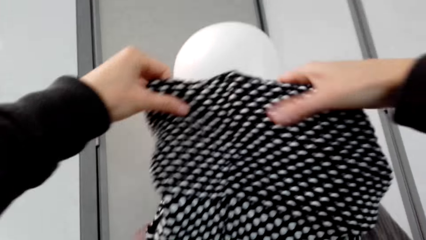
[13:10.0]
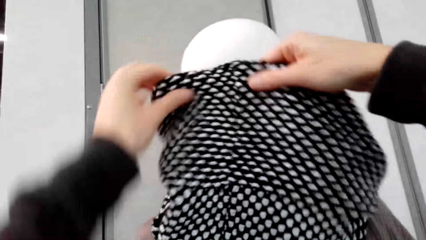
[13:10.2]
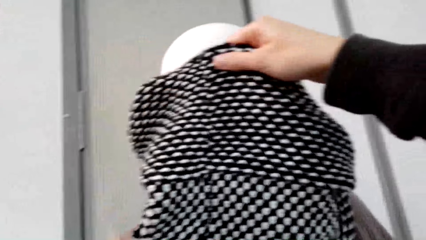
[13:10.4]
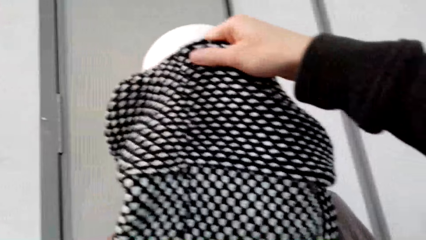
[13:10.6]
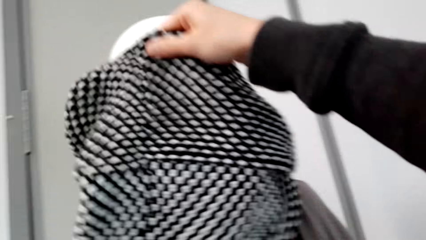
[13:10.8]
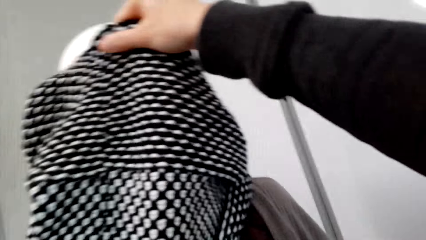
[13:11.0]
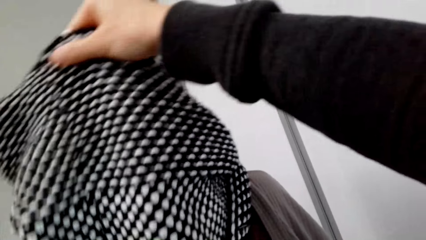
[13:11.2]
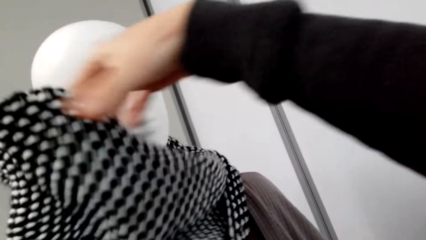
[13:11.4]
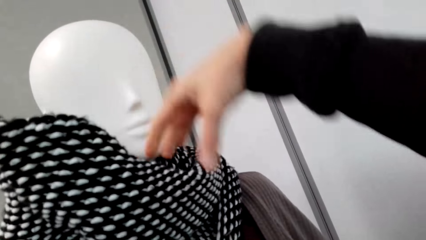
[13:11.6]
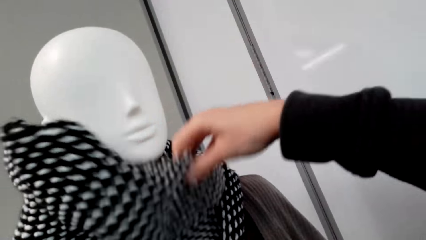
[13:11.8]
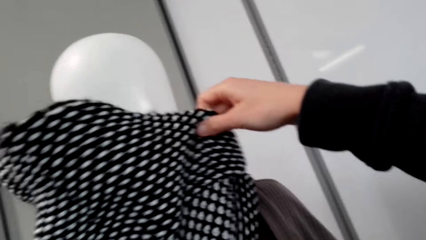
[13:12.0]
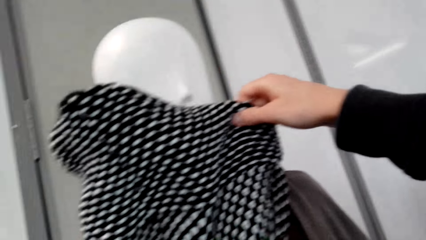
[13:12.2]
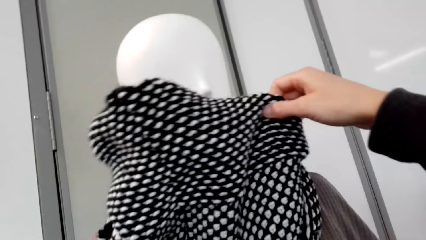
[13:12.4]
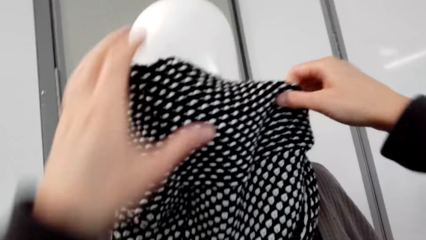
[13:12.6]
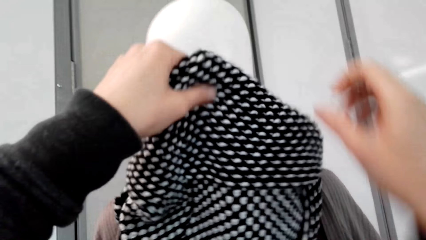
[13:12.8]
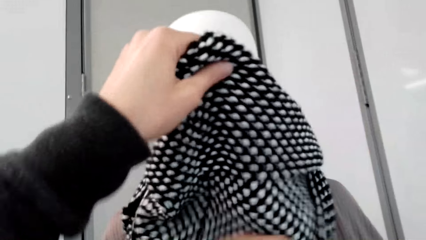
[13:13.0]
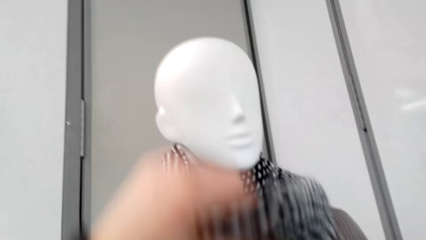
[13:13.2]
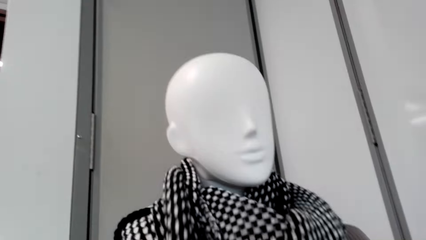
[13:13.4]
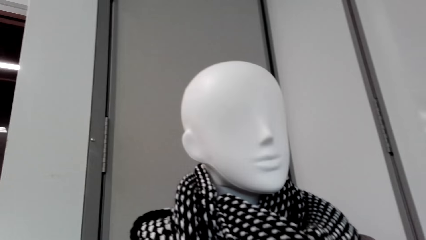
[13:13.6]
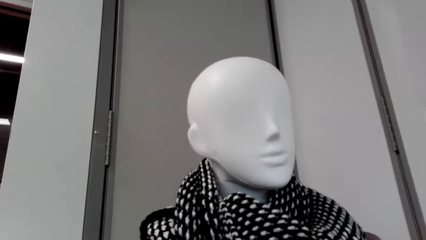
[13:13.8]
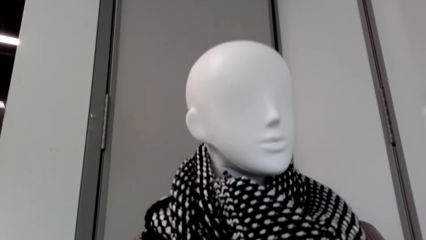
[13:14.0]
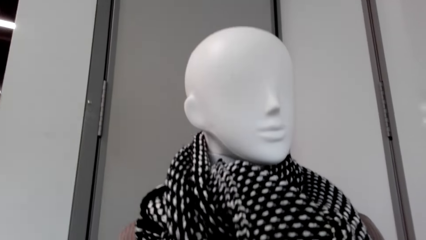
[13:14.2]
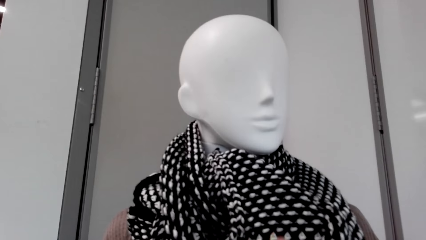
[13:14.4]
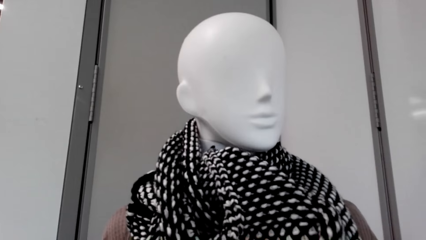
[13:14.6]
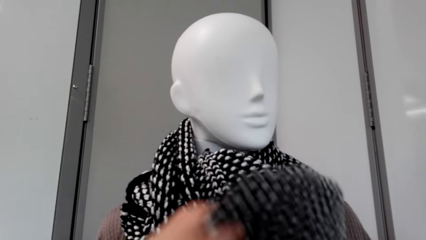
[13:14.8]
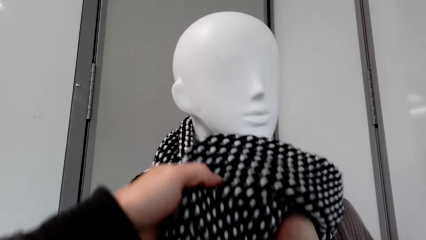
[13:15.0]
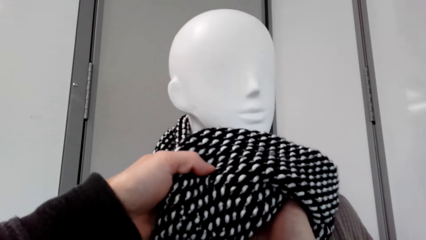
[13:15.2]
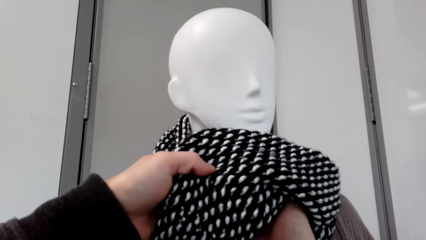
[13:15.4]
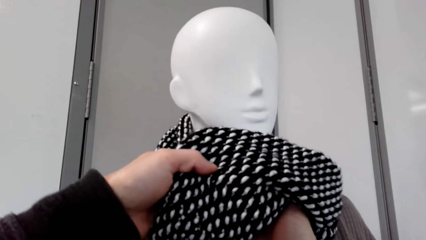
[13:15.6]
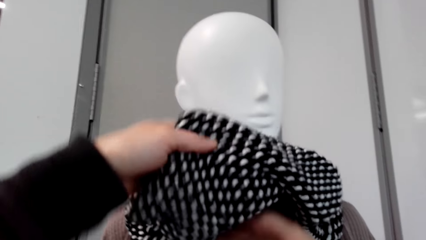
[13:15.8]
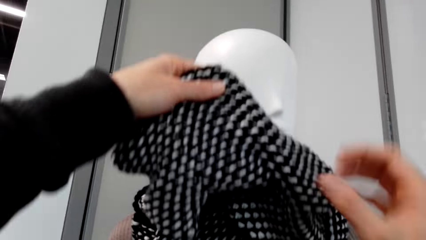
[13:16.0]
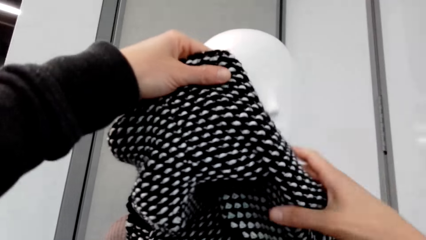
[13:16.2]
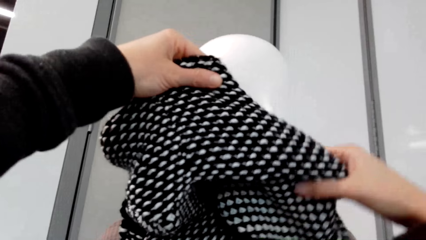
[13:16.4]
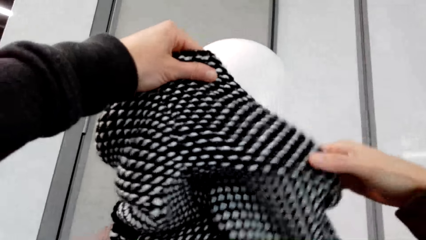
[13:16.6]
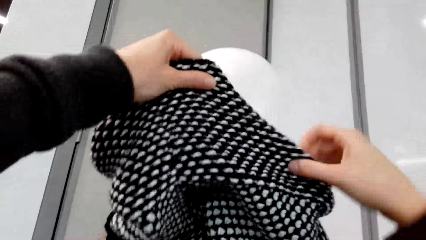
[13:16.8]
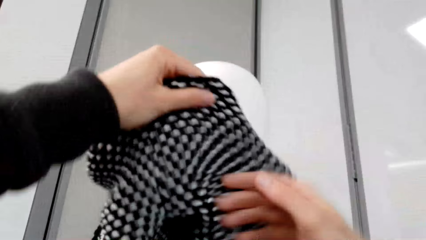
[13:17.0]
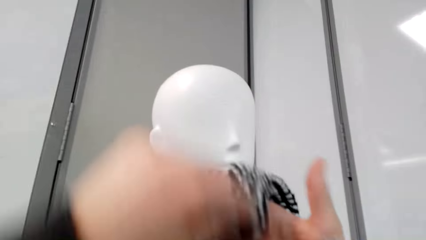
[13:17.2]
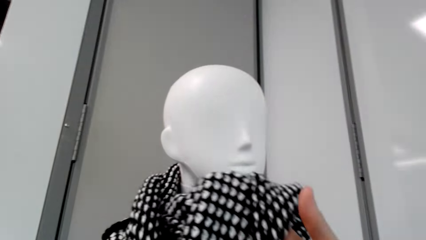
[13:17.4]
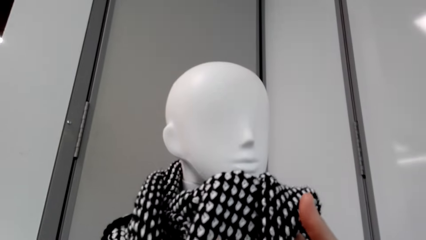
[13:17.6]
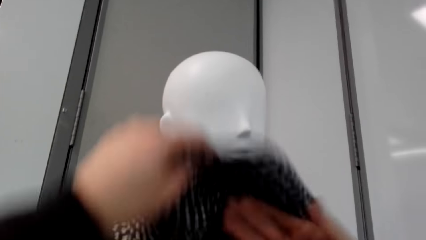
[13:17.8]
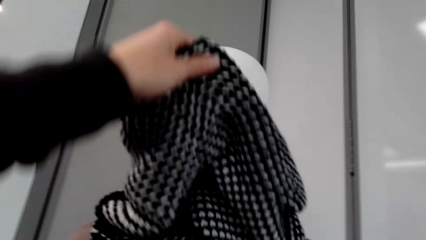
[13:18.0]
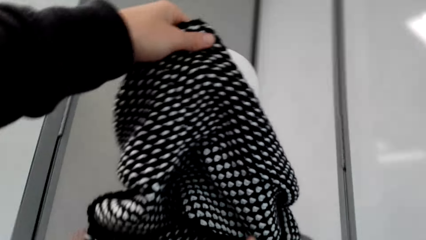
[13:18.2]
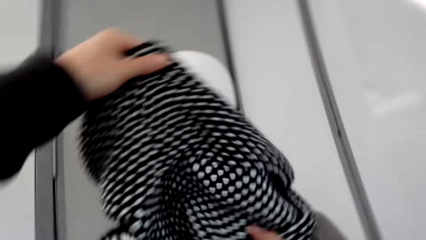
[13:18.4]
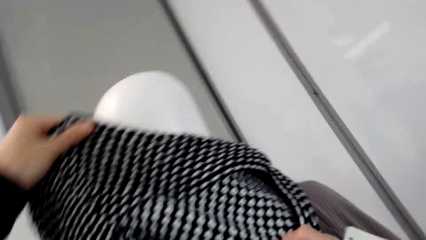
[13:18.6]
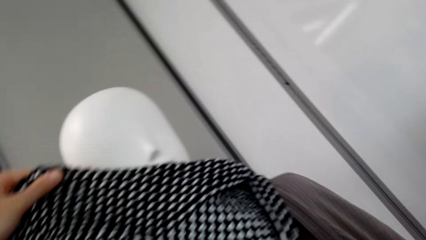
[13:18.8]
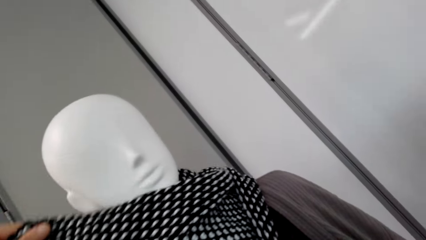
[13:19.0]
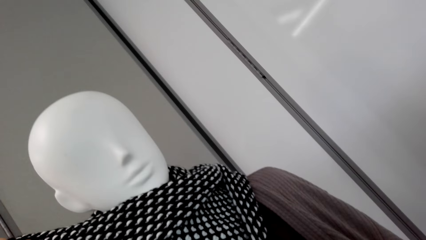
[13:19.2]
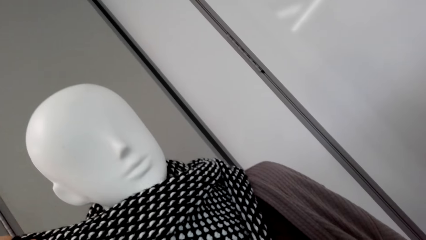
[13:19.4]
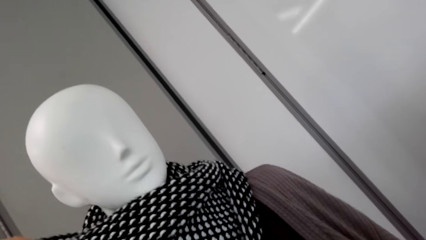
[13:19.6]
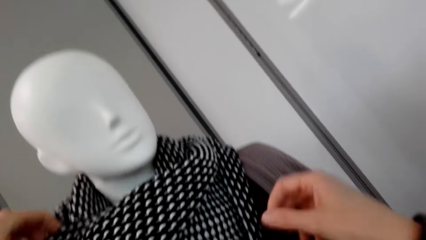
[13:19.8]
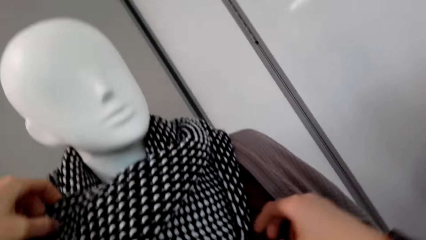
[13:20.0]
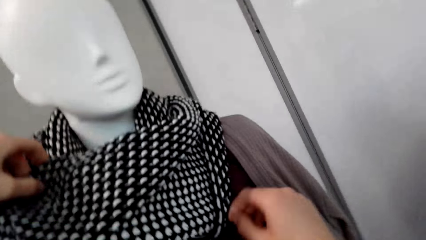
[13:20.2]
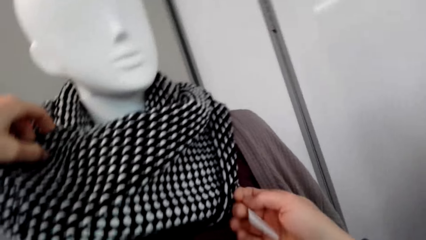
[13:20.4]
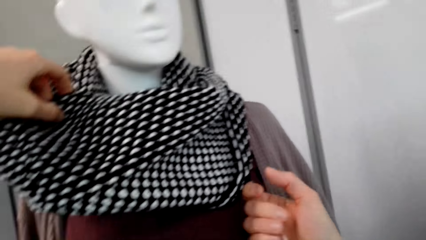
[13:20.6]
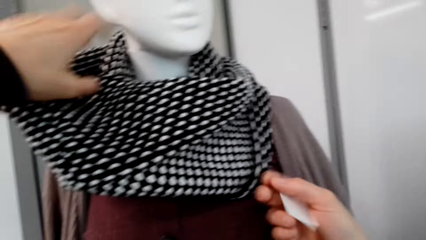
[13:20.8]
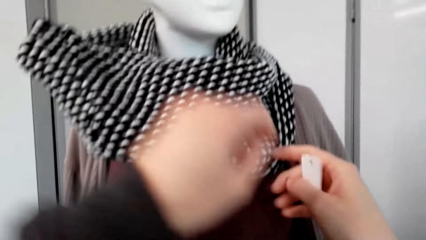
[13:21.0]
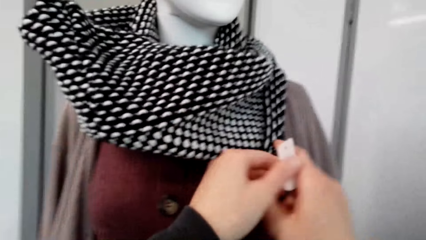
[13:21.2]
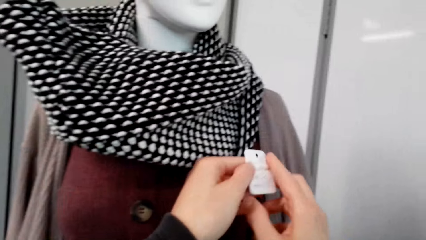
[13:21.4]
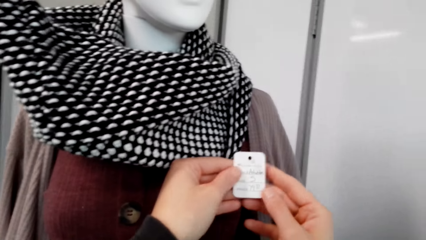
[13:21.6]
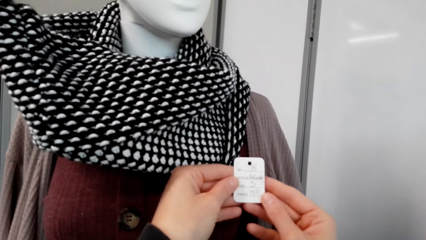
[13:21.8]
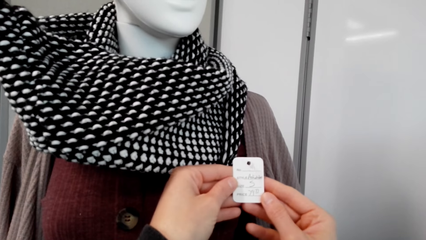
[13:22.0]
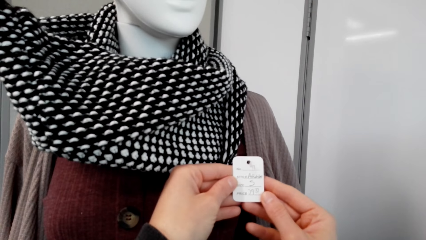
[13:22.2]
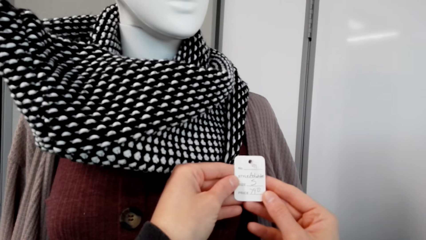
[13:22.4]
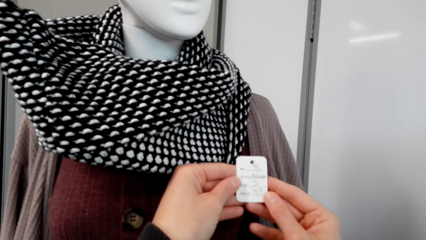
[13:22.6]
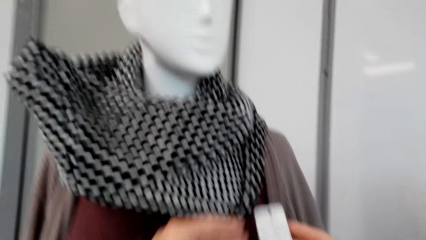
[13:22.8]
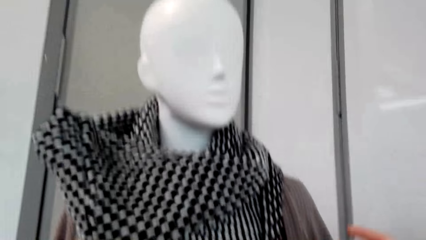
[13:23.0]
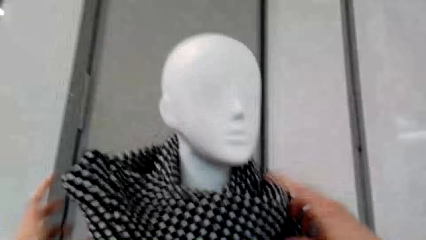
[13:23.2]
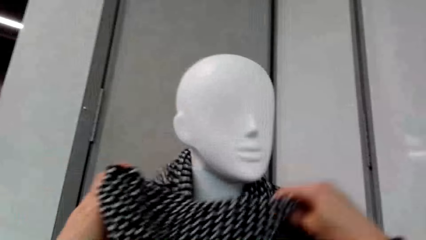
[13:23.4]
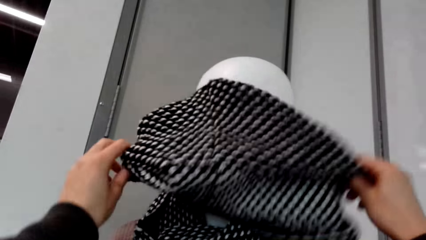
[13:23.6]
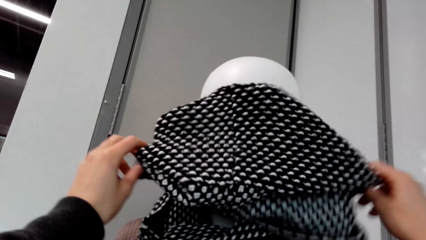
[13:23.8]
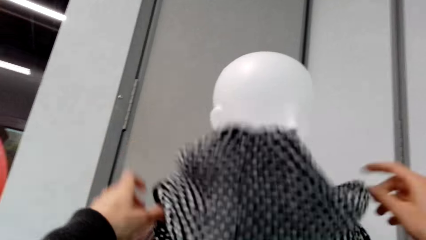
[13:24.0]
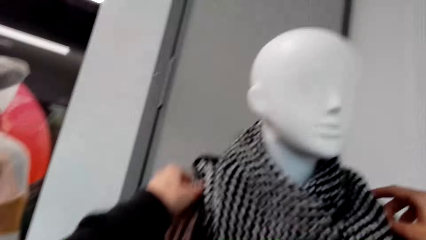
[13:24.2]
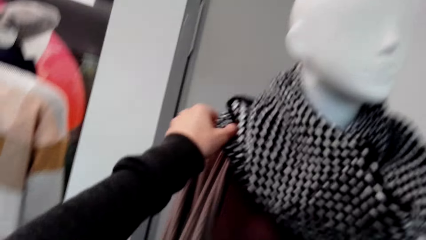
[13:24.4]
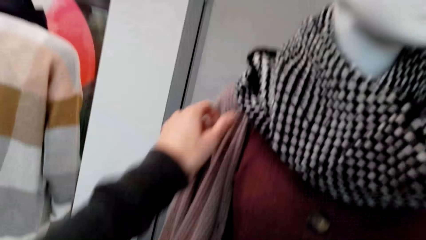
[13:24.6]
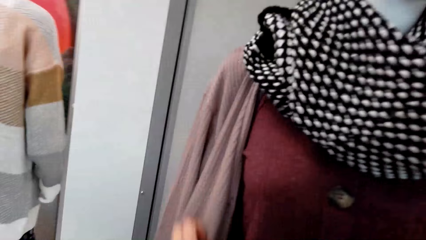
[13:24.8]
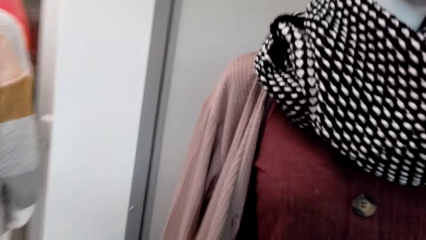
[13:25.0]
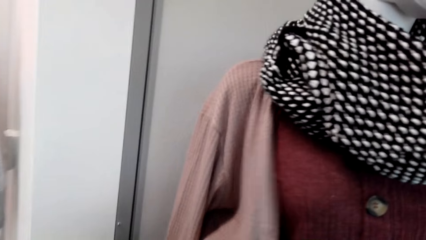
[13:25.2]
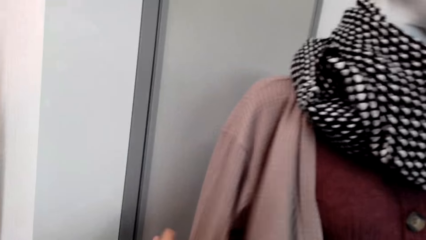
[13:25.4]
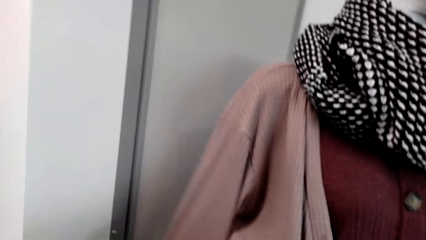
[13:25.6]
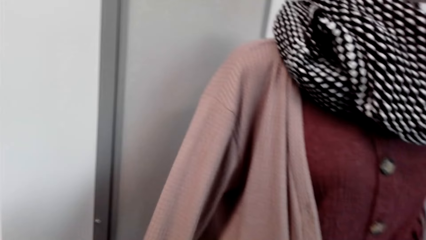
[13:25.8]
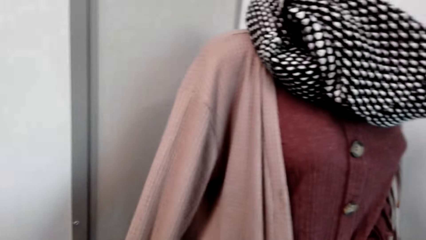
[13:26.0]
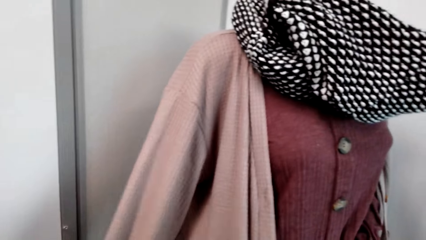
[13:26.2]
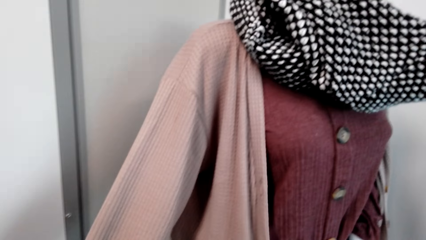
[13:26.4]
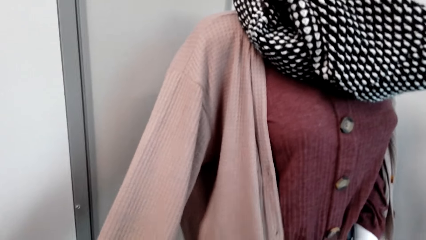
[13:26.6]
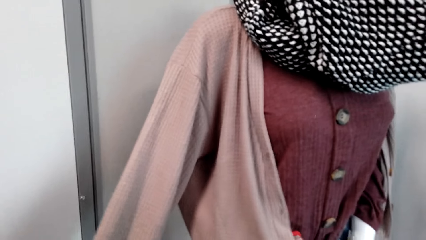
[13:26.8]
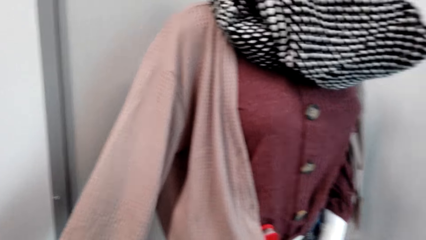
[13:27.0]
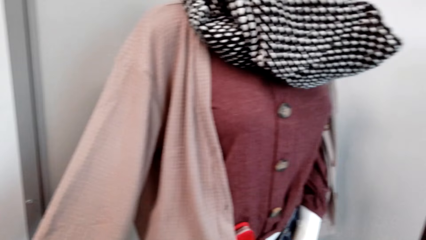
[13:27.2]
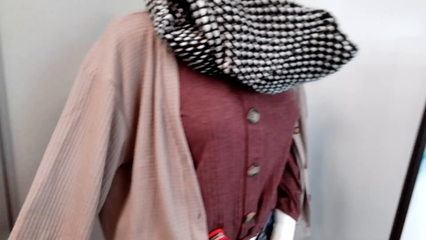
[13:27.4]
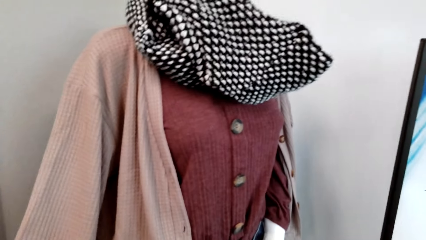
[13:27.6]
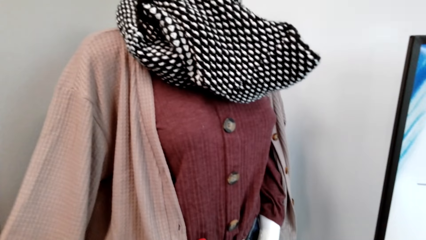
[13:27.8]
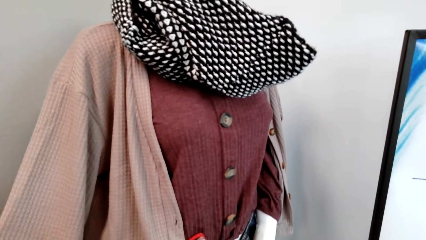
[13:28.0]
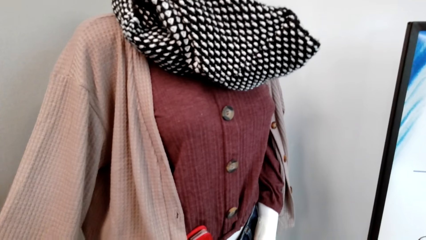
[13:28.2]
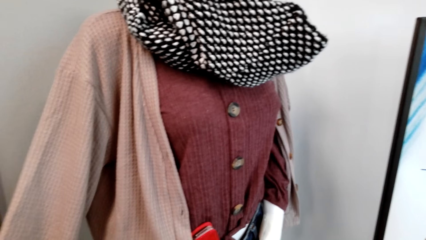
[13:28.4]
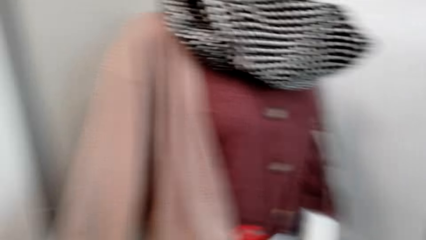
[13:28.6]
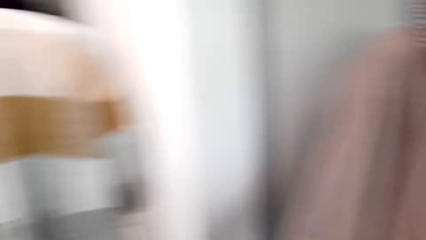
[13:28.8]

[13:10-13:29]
The camera wearer sneezes. They look at the scarf label. They check out the sweater.
